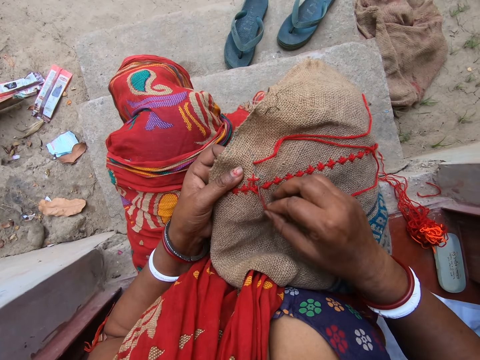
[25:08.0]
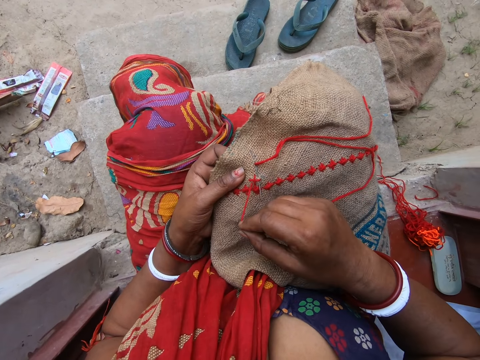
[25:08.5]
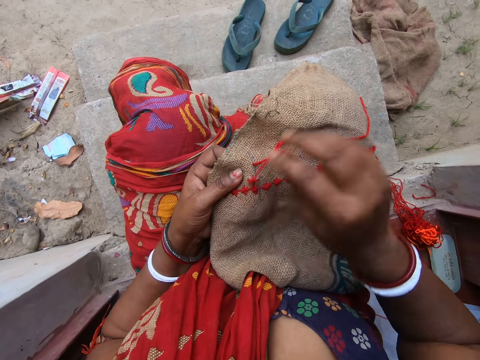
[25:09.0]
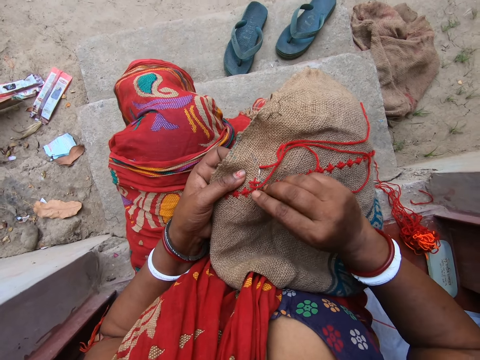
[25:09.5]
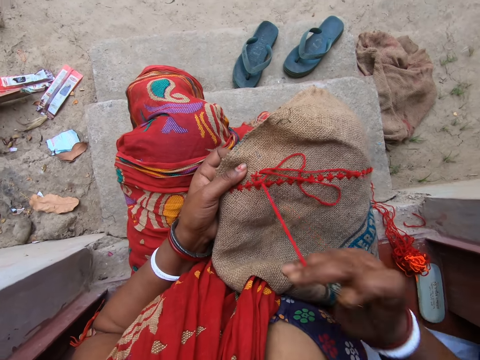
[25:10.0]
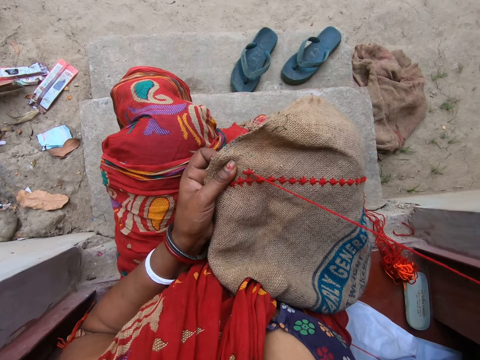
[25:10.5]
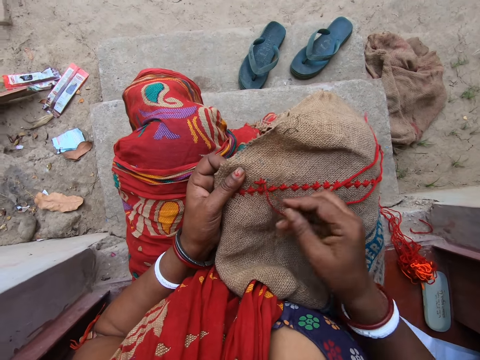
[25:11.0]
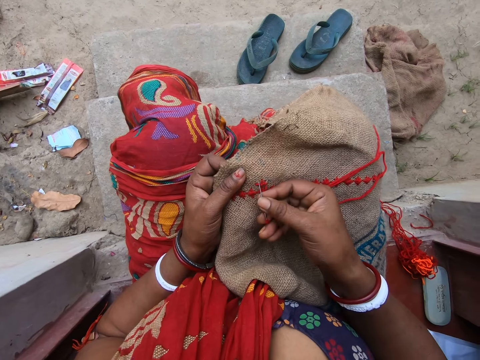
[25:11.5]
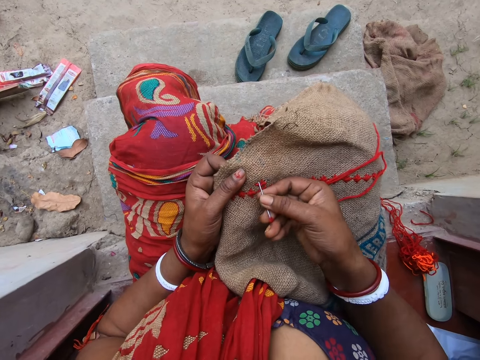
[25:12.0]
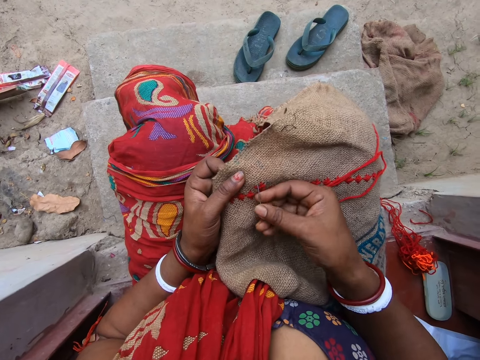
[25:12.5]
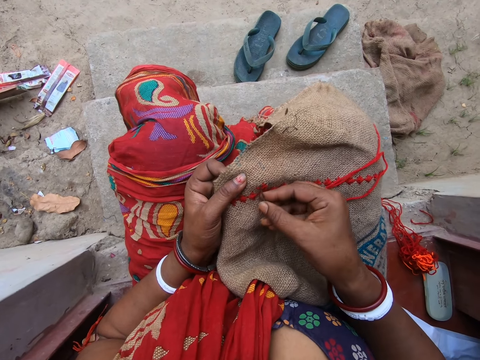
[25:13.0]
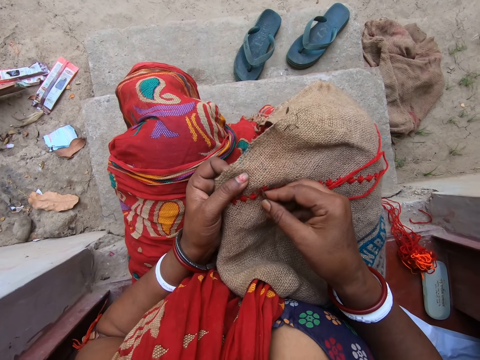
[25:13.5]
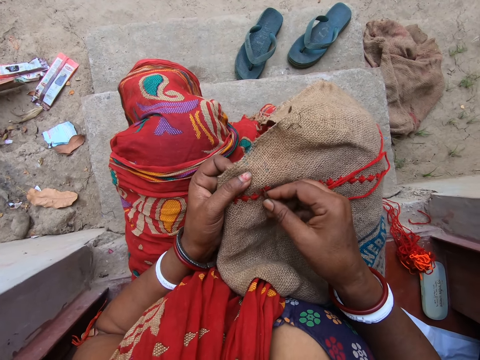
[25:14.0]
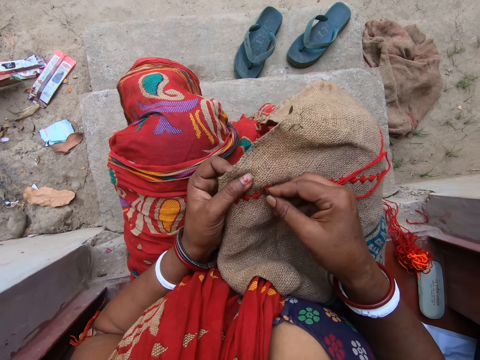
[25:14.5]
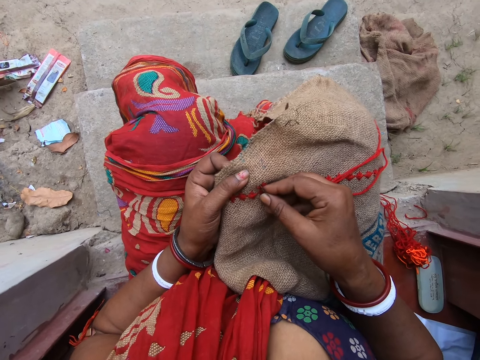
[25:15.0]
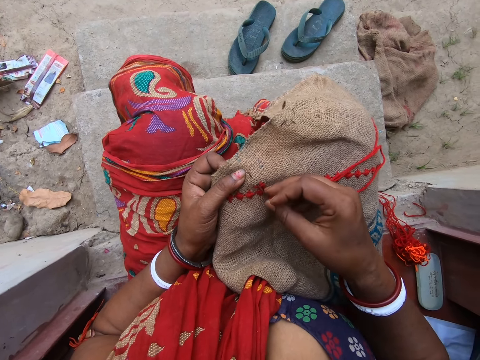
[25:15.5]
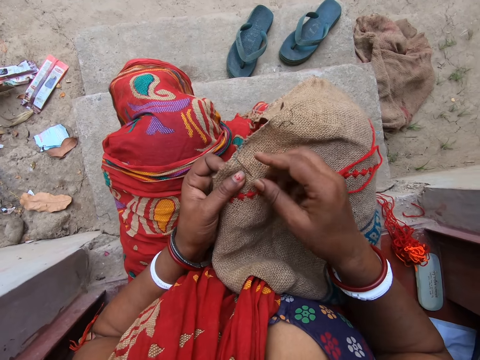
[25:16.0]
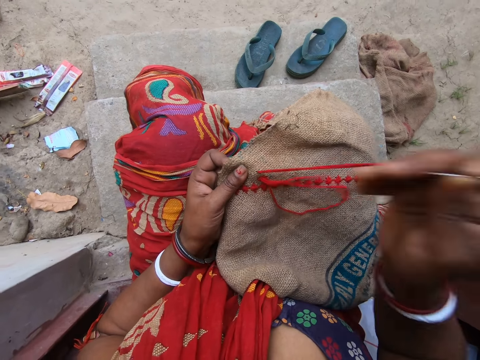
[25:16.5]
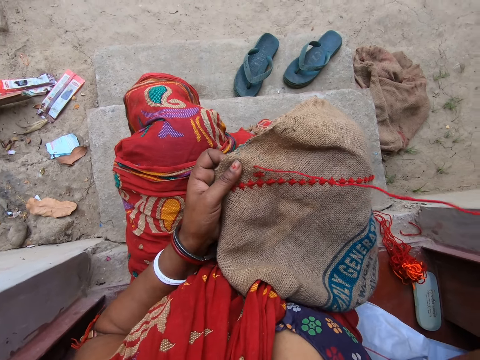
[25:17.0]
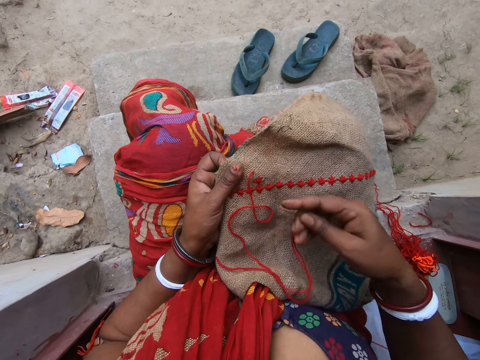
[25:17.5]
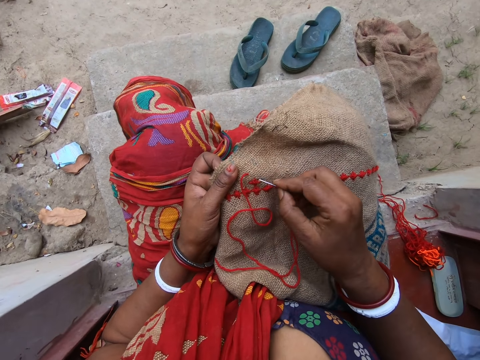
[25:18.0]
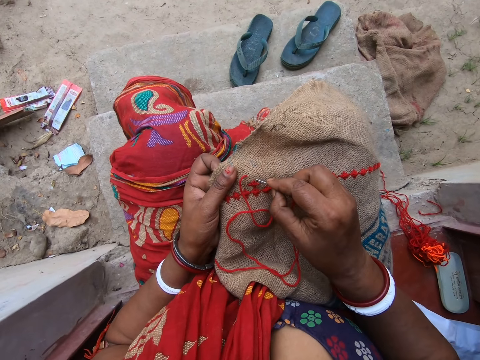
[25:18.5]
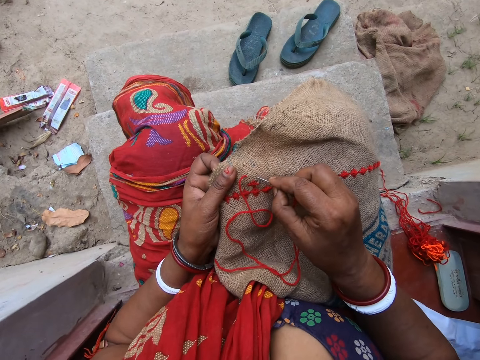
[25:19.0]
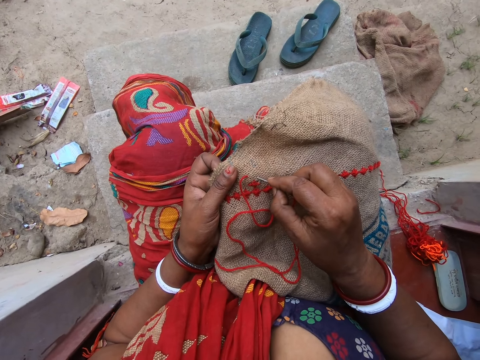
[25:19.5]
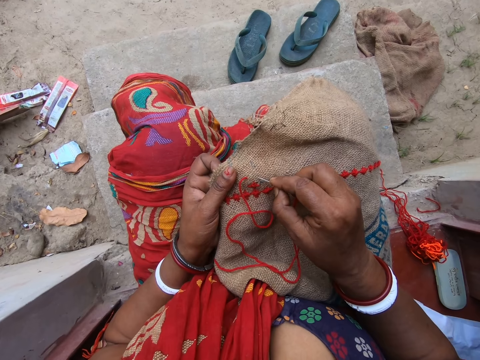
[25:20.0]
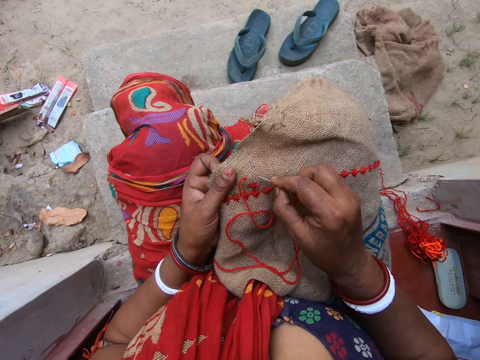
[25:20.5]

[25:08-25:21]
The woman converses with the man.

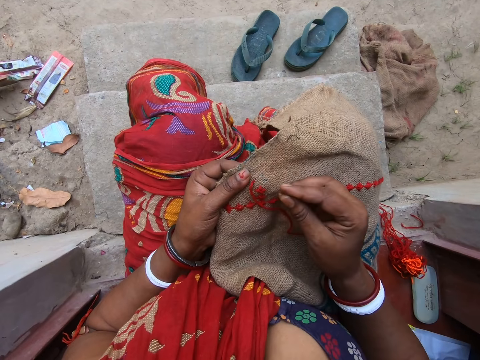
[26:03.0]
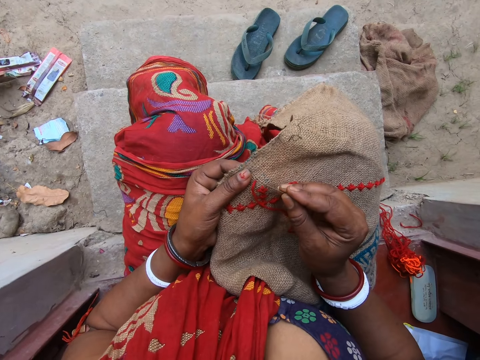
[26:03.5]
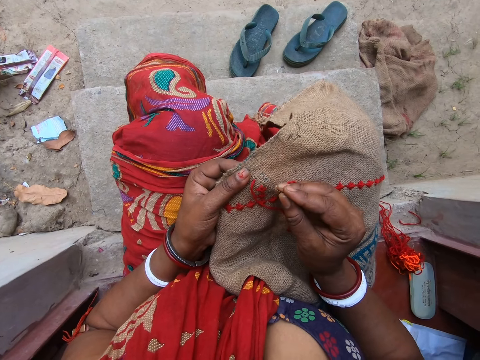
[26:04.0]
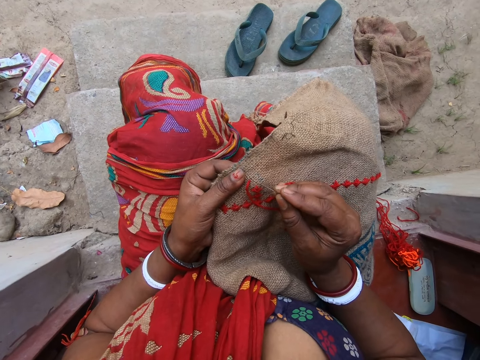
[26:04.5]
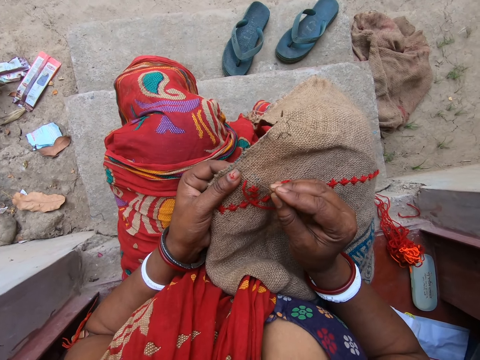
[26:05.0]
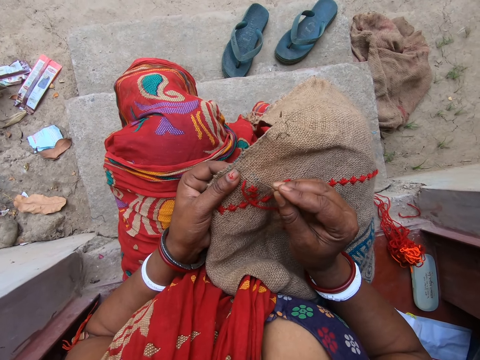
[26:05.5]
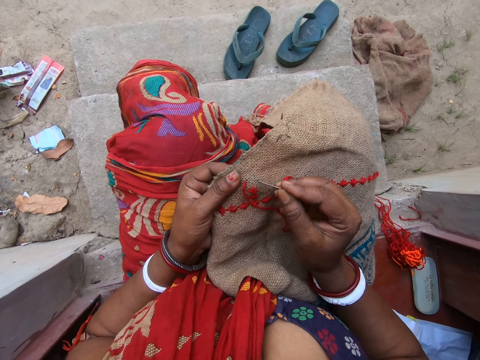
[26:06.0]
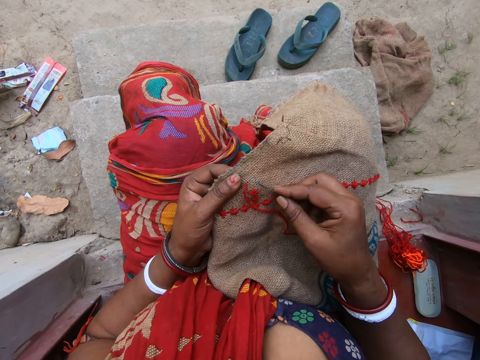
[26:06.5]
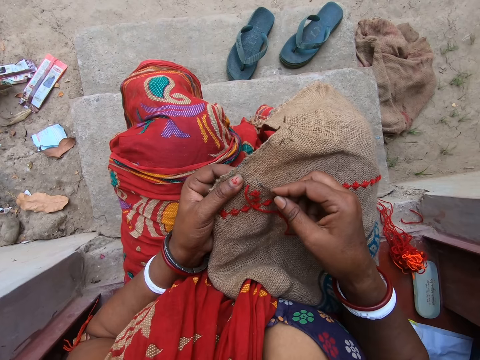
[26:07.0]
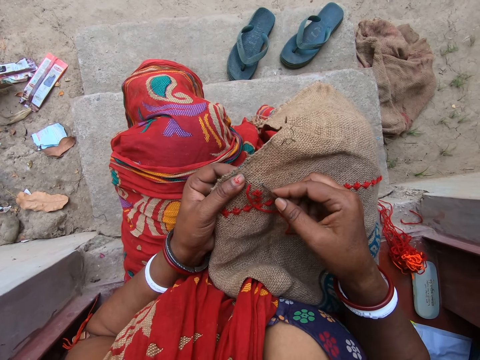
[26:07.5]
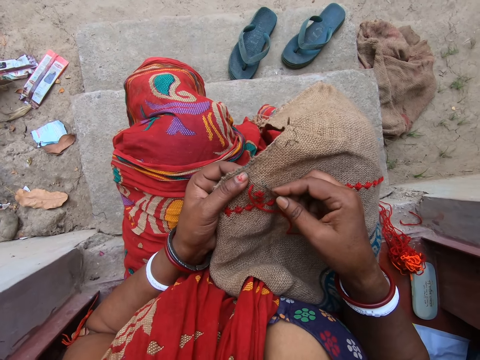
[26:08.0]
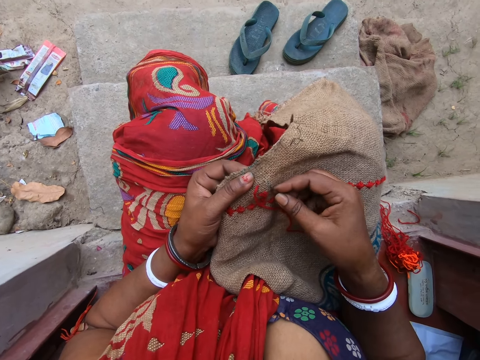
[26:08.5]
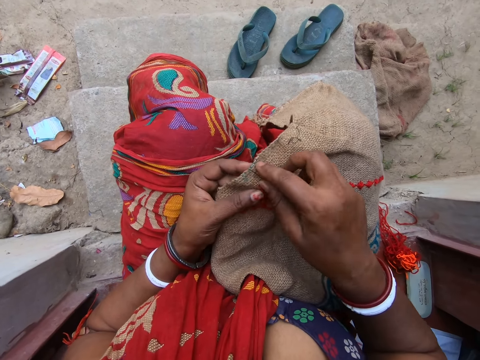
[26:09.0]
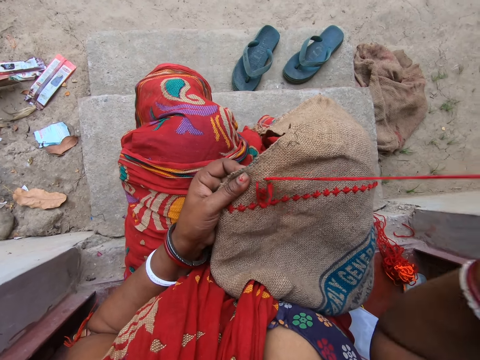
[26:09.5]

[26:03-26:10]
The woman receives a phone call.

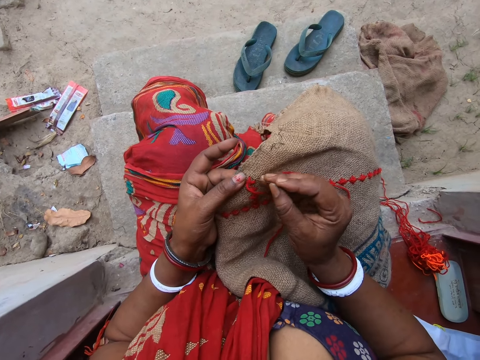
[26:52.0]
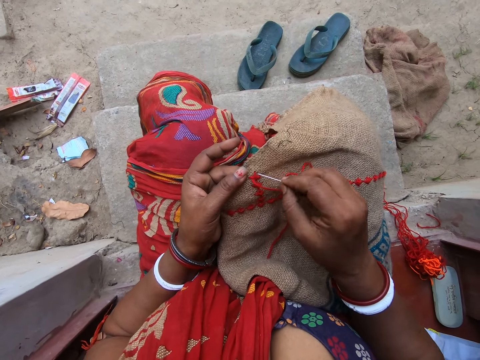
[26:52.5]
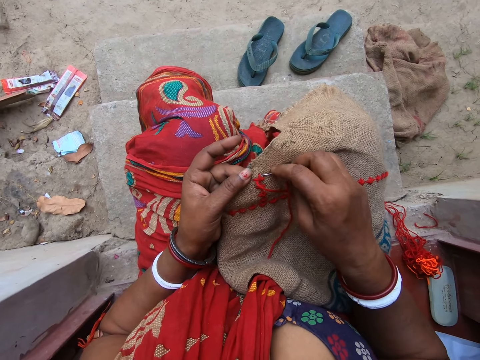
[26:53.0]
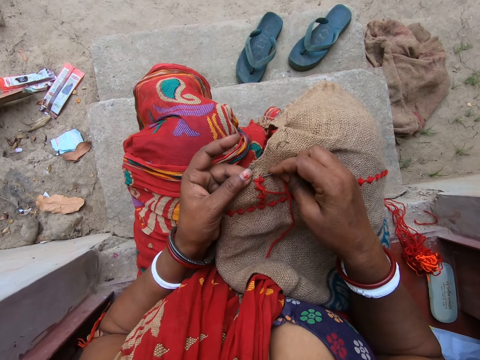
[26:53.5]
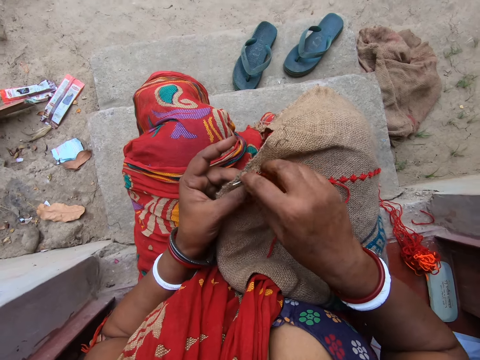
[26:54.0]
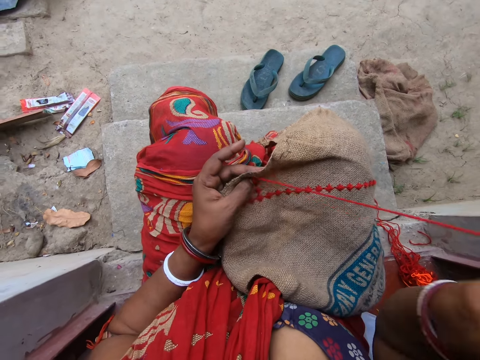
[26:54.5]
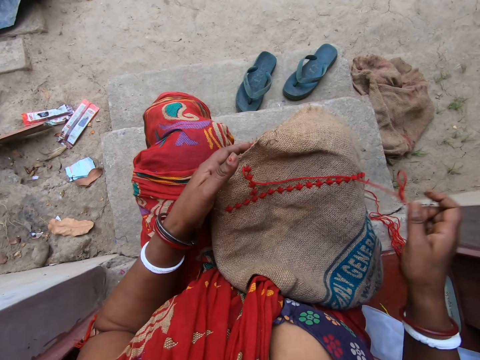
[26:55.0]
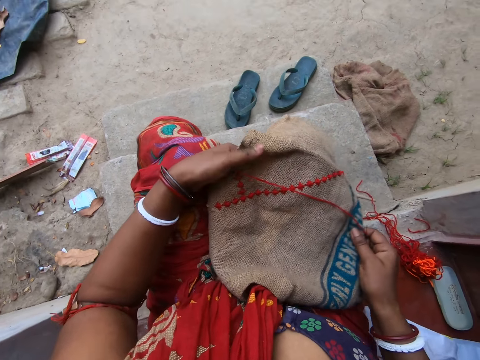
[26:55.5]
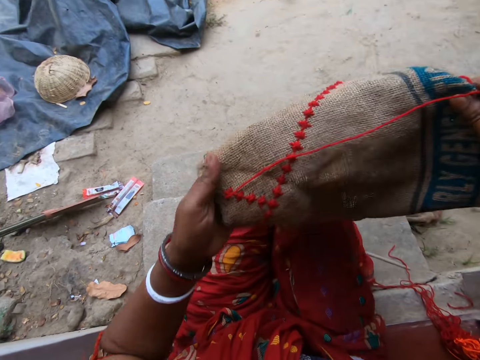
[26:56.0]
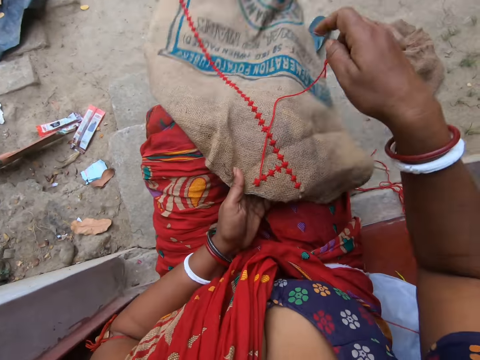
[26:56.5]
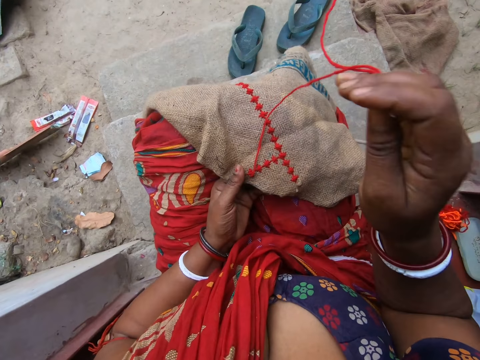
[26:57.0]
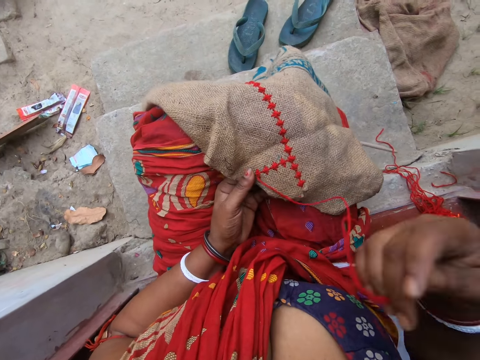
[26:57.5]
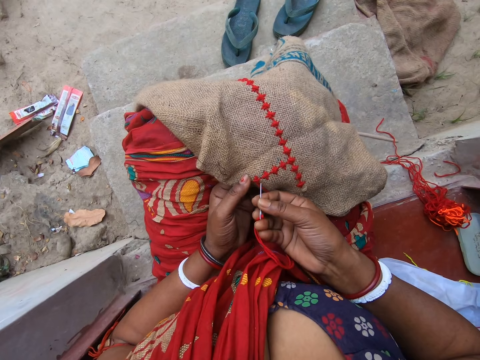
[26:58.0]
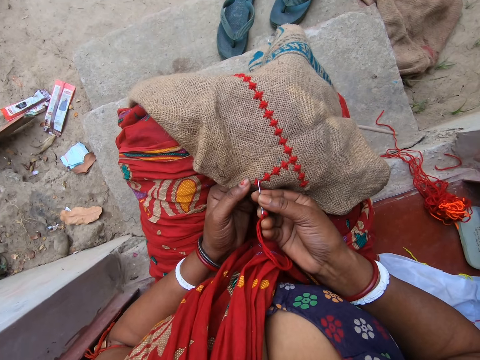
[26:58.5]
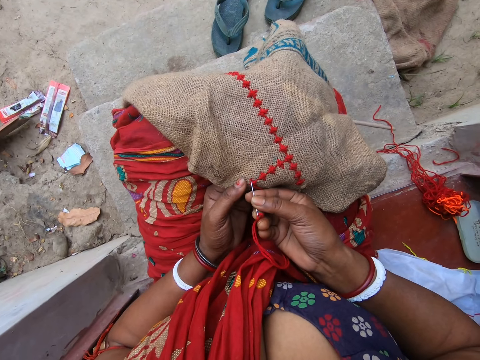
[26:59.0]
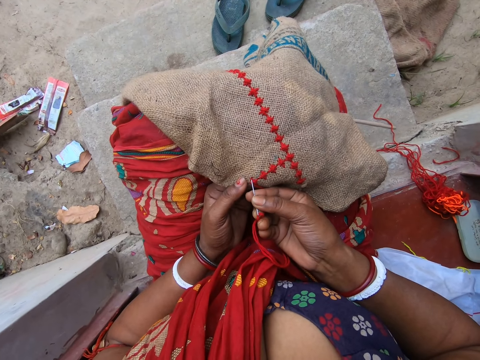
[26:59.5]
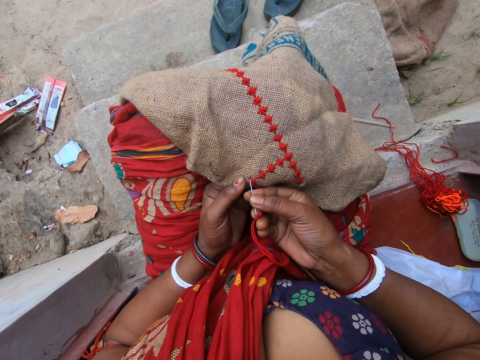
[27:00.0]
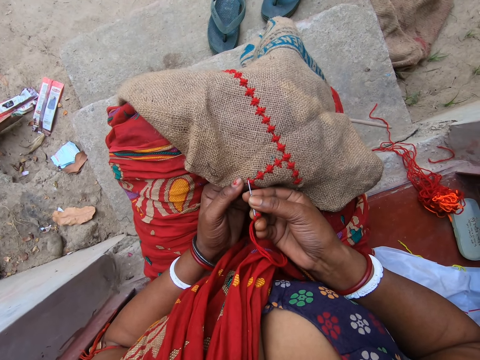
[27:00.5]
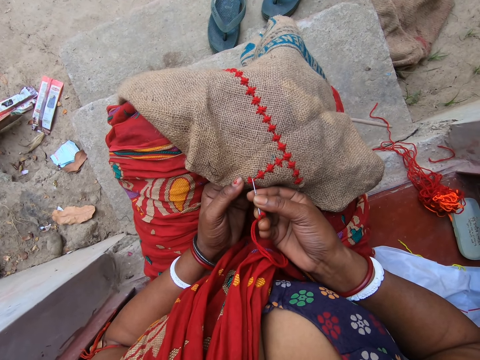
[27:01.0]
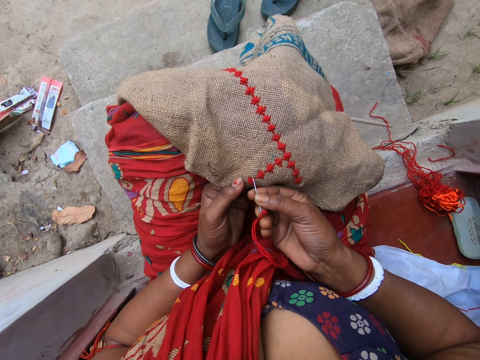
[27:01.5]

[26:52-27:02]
A man converses with the camera wearer. The camera wearer lifts the brown cloth on her lap with both hands. She adjusts the cloth. She places the brown cloth in her hands on her lap. She embroiders on the brown cloth in her left hand with a needle and a red thread in her right hand.
